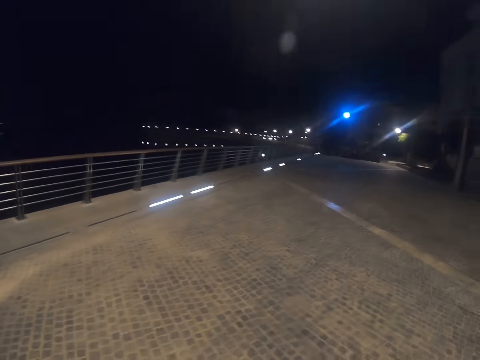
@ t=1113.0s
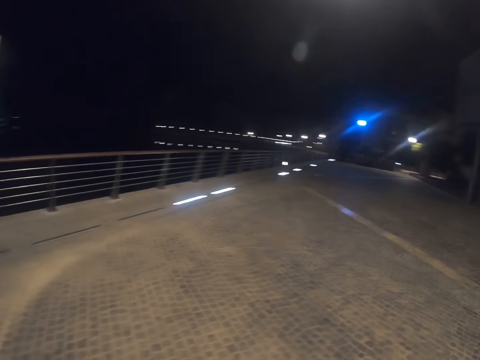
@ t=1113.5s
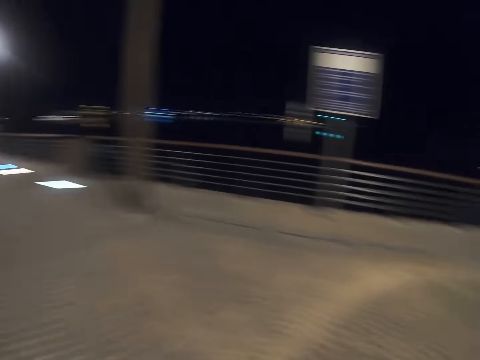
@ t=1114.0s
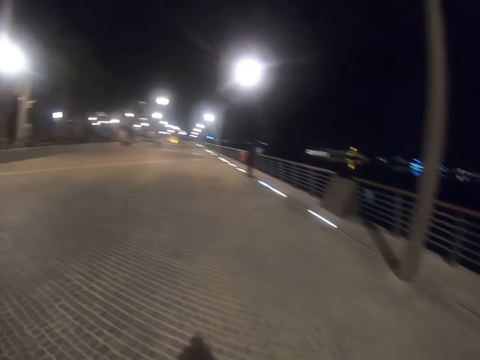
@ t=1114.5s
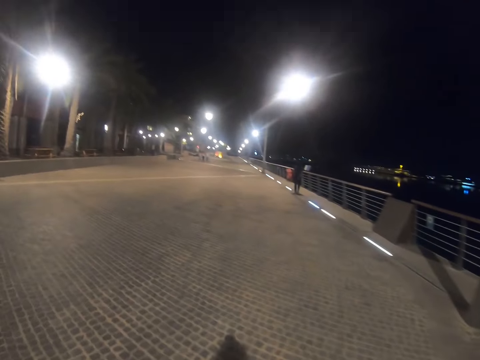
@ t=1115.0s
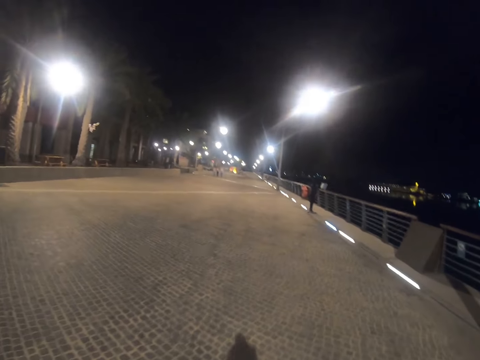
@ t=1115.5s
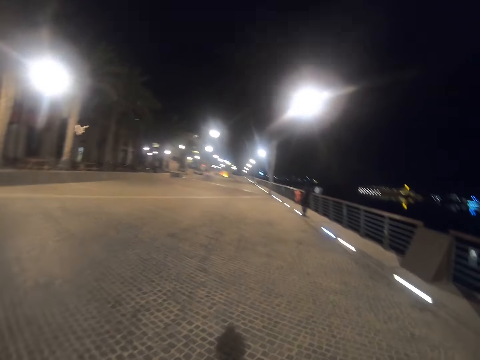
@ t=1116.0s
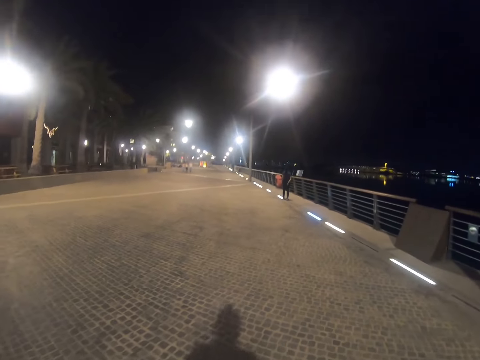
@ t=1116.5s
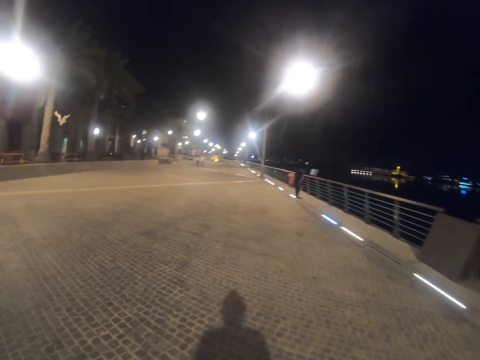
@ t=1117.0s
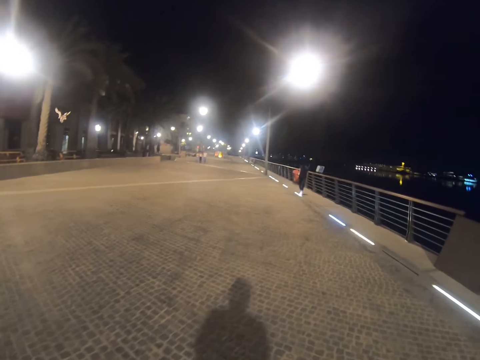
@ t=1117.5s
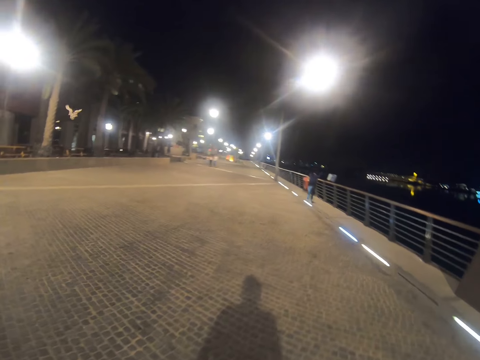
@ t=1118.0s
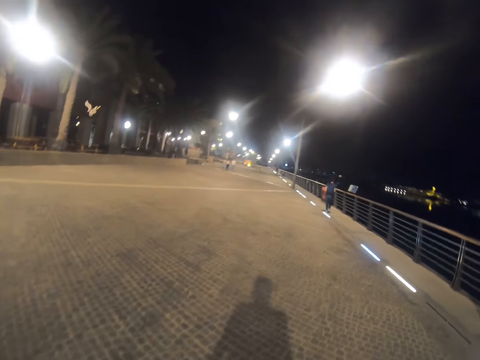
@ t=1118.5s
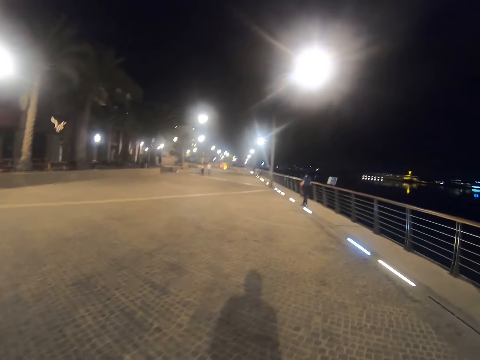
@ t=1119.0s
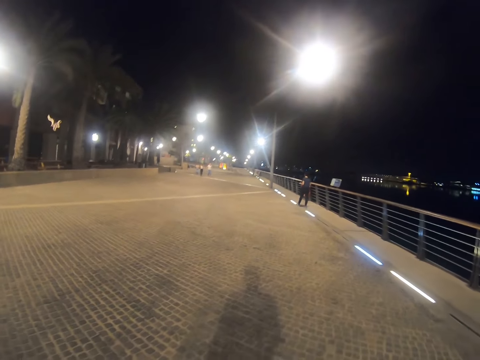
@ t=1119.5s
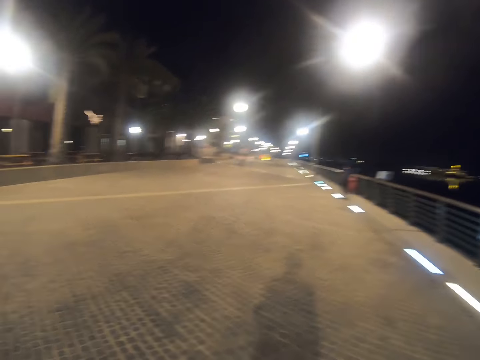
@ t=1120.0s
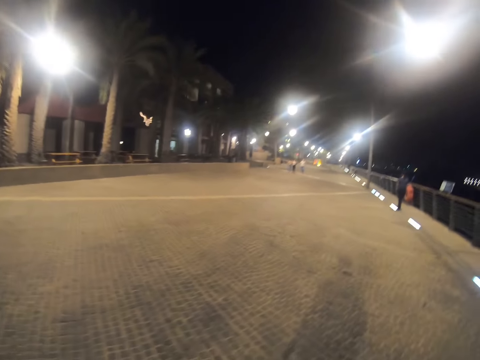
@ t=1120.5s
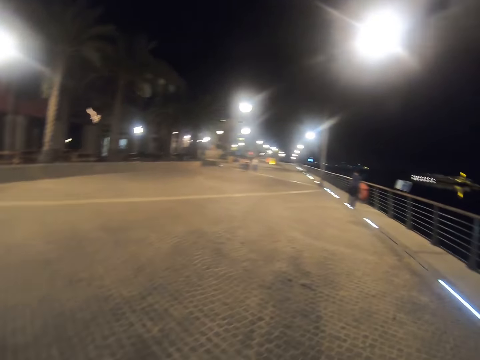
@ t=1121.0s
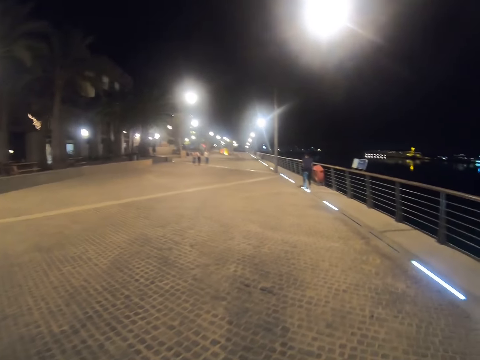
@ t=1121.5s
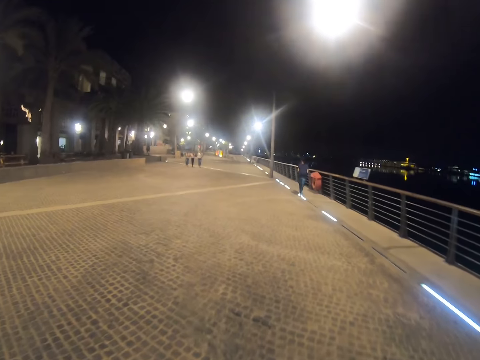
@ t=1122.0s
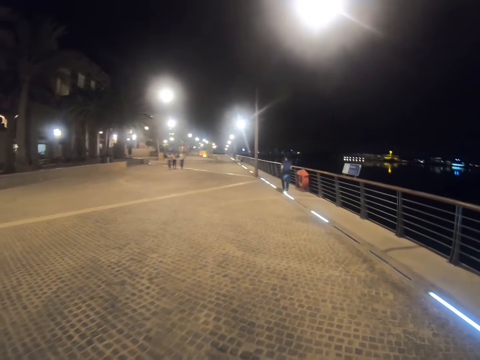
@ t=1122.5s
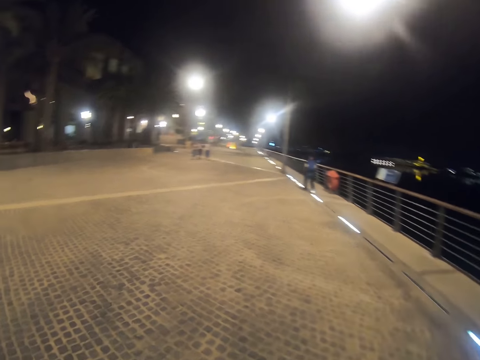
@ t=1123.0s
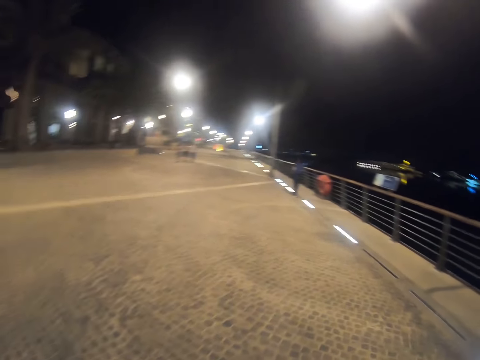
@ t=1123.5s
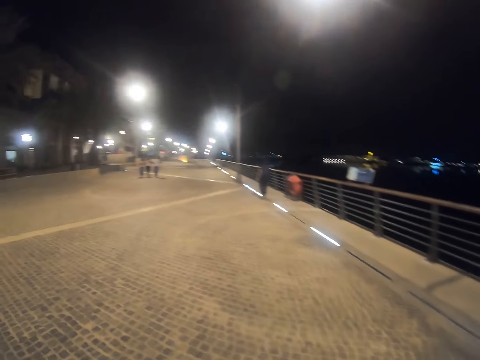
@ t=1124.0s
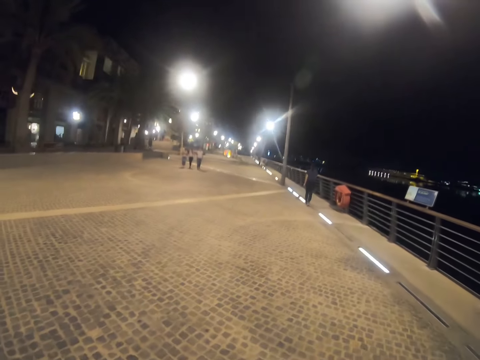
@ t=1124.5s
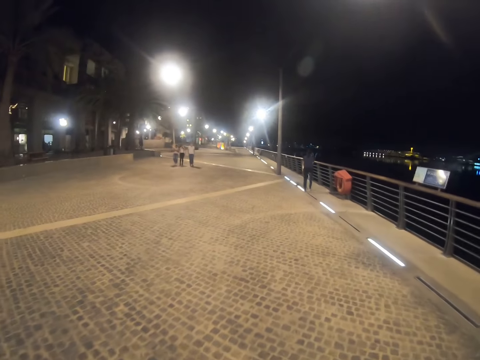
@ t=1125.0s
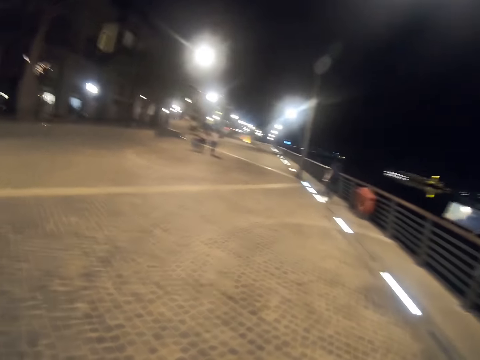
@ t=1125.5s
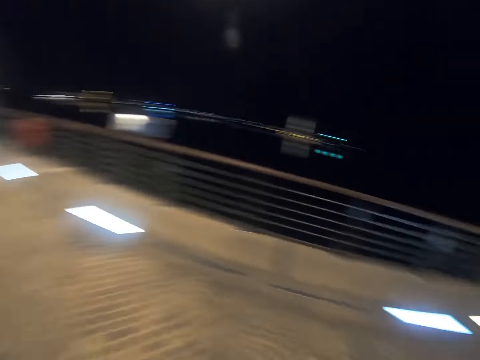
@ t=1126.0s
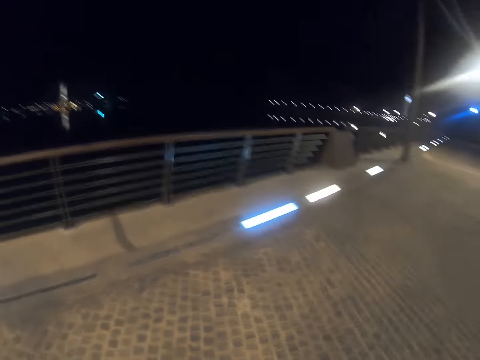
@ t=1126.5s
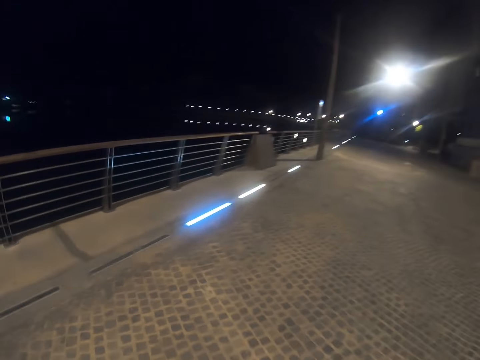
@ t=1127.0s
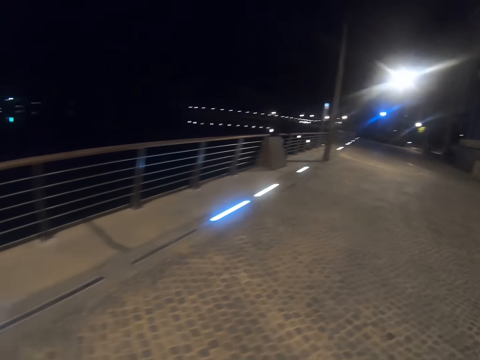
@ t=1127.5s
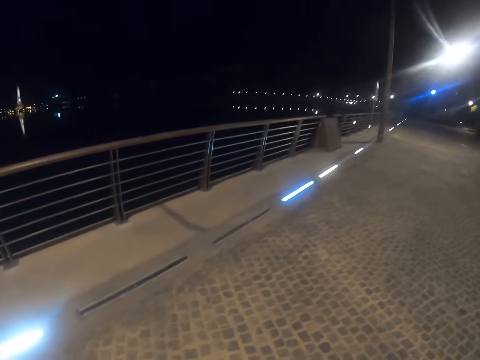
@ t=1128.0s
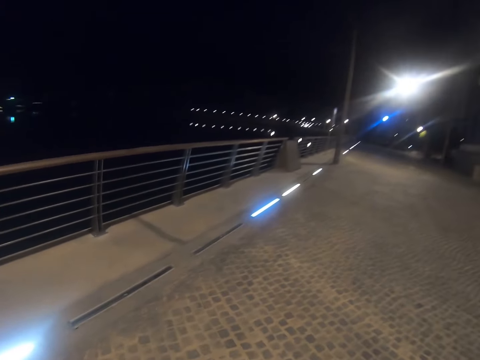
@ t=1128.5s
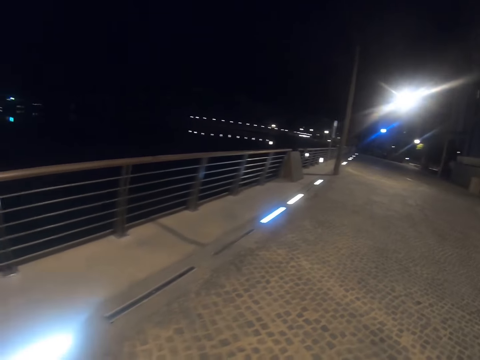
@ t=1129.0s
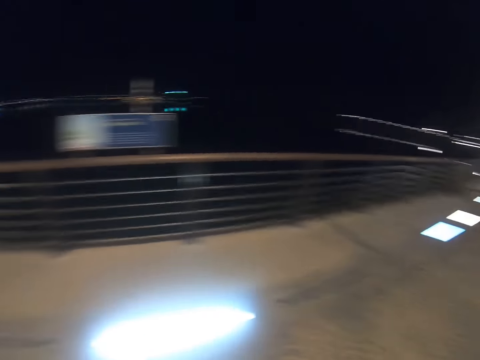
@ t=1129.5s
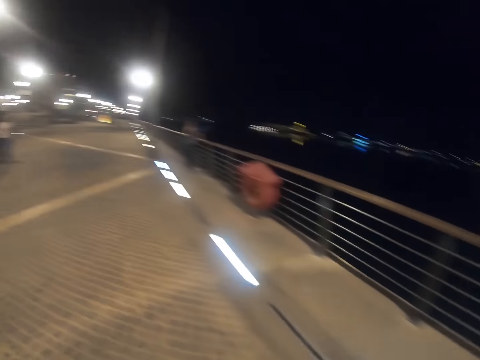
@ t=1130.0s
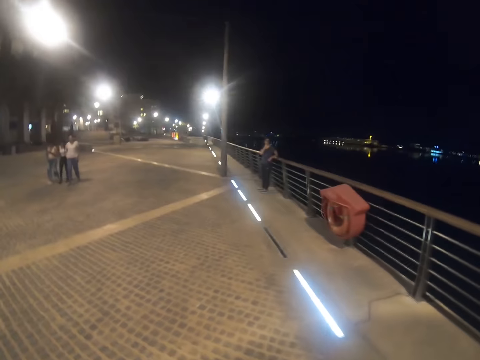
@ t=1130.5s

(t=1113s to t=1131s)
The camera wearer walks on the pavement. They look at the bridge.

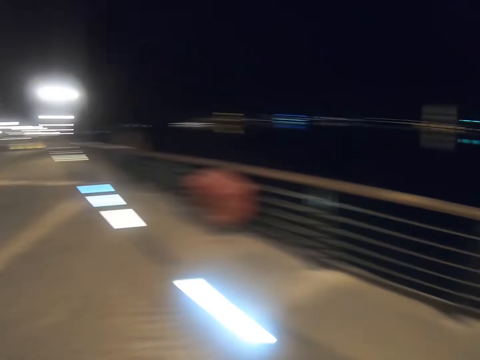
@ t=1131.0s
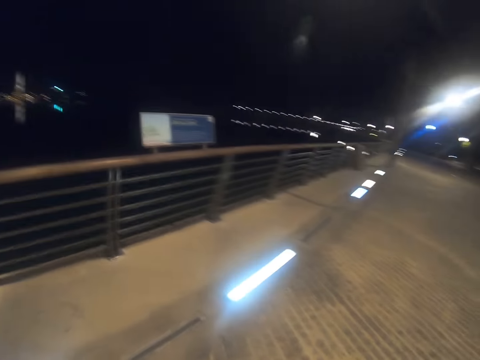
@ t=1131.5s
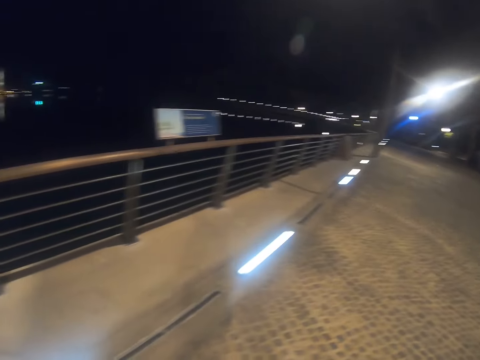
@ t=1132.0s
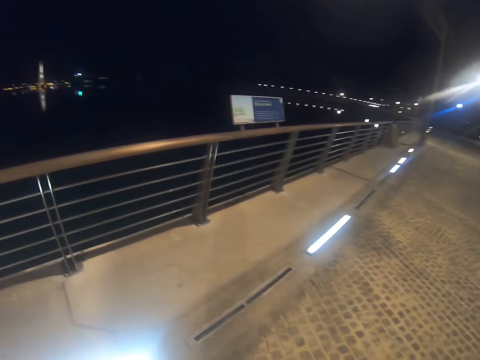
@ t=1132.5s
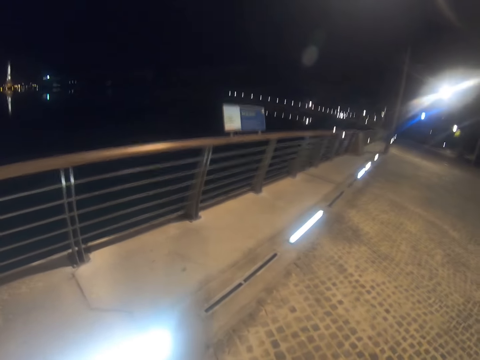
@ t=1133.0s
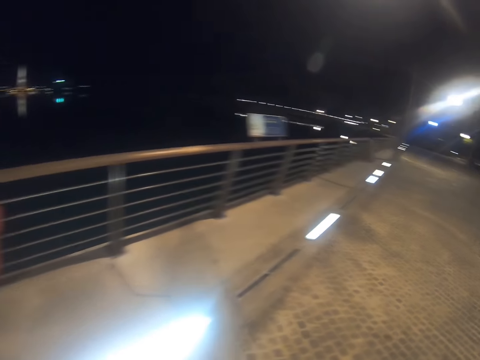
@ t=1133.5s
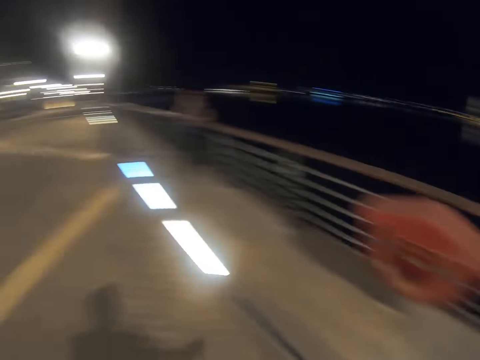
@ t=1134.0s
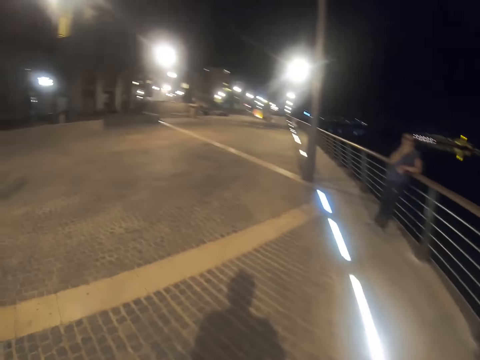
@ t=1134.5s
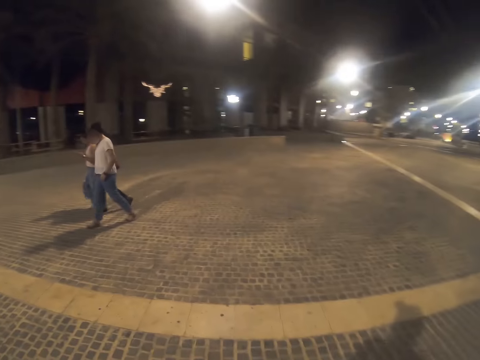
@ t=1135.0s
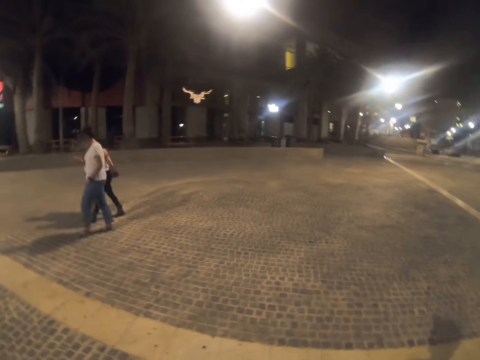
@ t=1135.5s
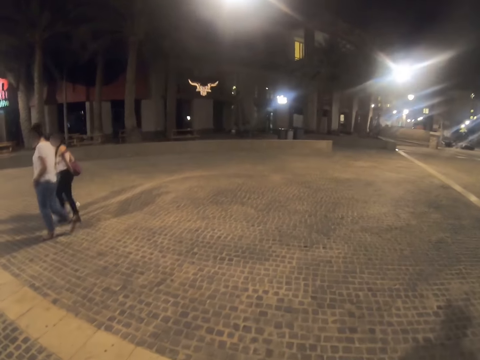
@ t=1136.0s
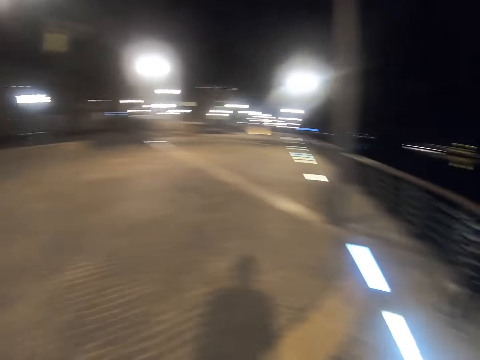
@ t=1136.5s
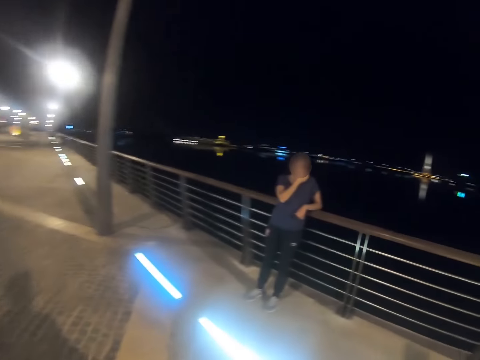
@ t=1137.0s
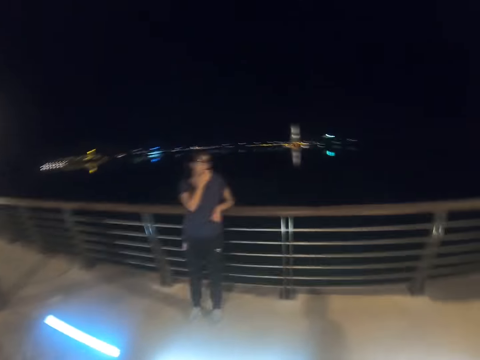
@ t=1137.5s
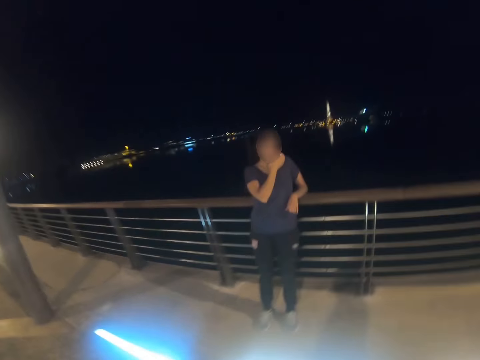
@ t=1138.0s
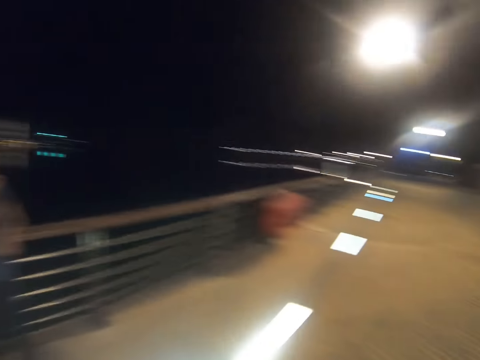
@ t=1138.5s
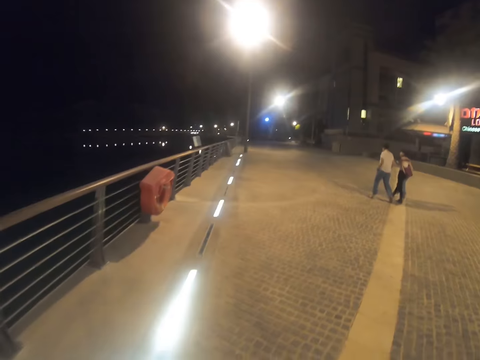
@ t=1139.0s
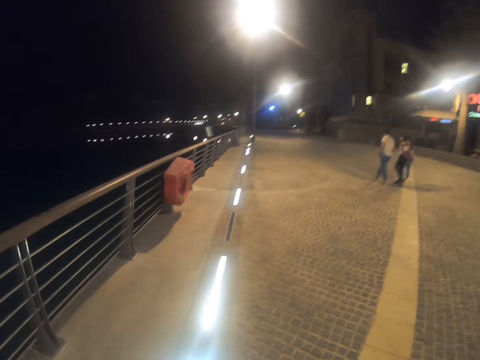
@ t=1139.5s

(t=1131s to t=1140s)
The camera wearer walks on the road. A person walks on the pavement. Another person walks on the pavement. Another person walks on the pavement. The camera wearer looks at another person. They stare at the road.
